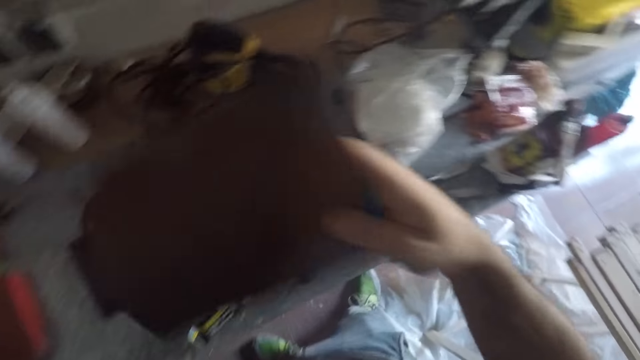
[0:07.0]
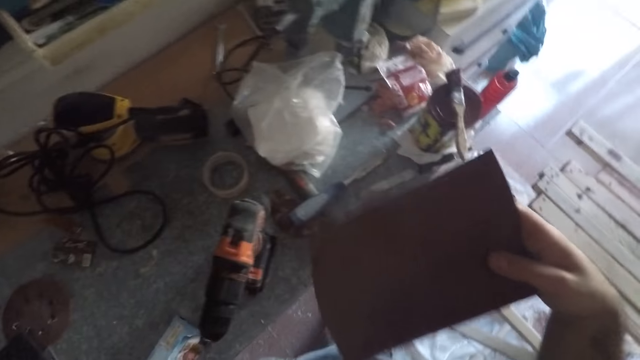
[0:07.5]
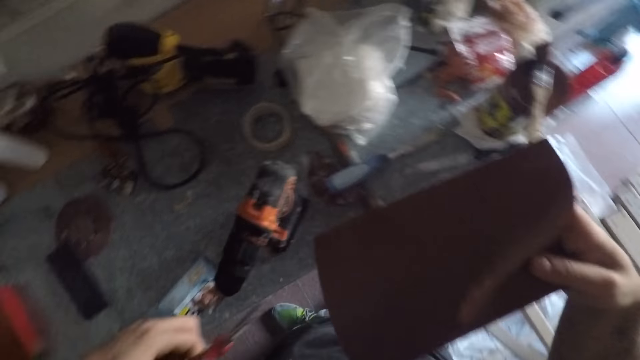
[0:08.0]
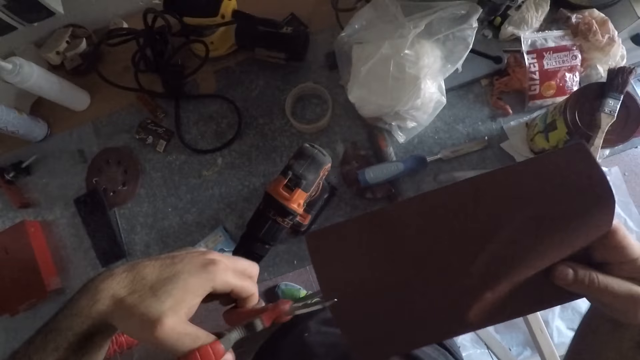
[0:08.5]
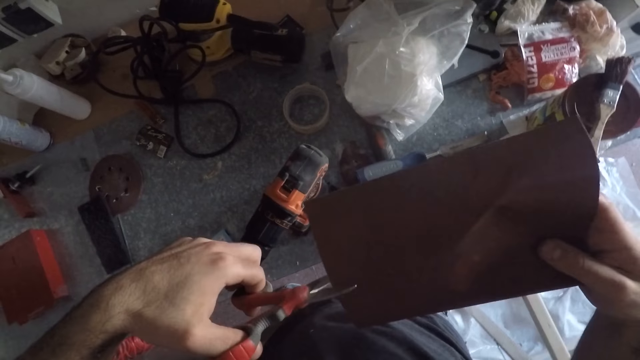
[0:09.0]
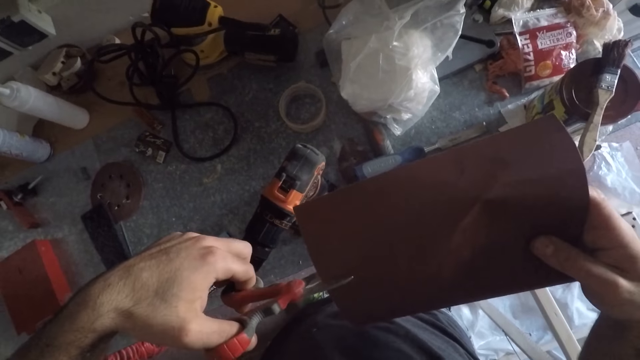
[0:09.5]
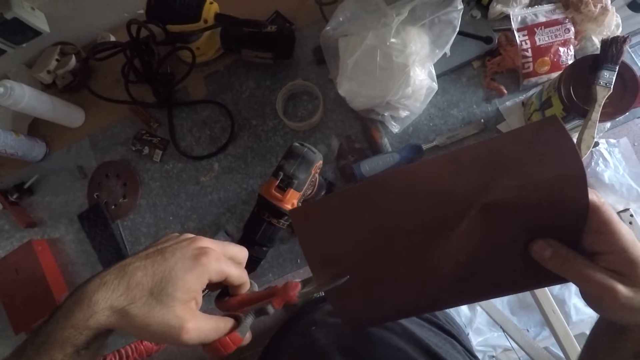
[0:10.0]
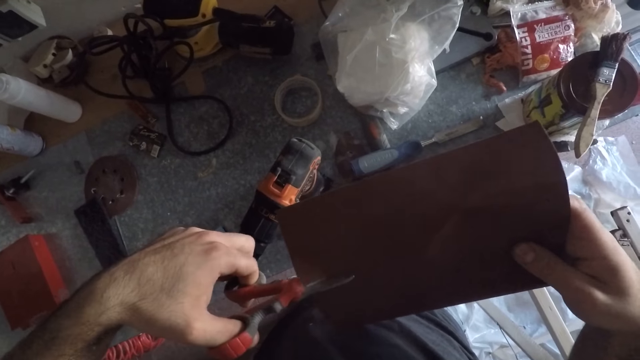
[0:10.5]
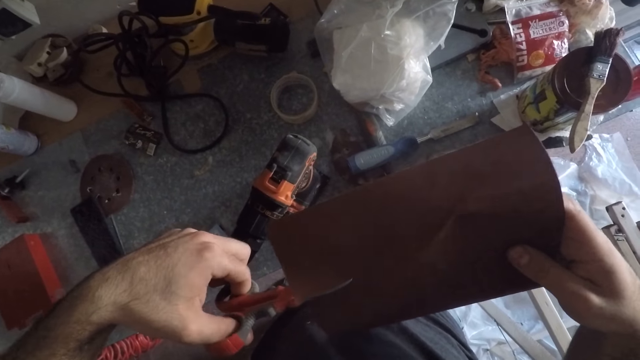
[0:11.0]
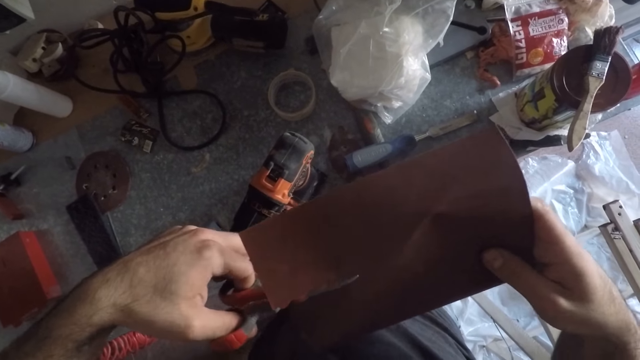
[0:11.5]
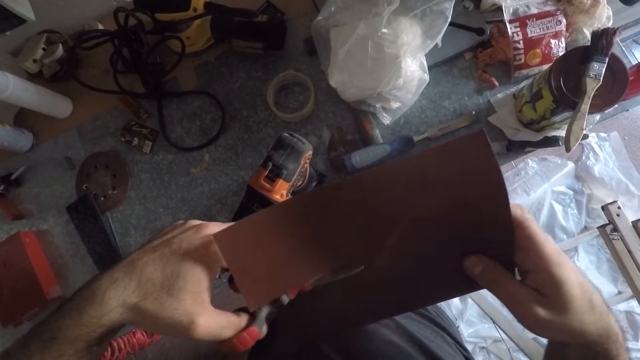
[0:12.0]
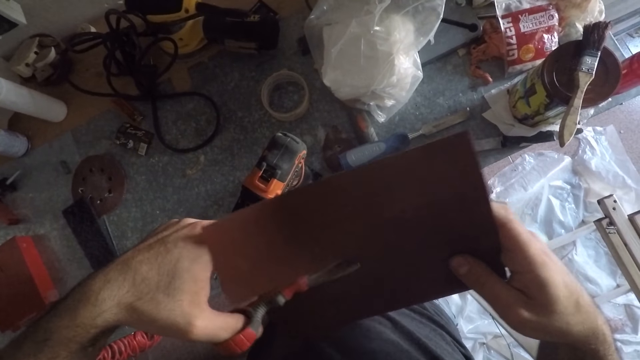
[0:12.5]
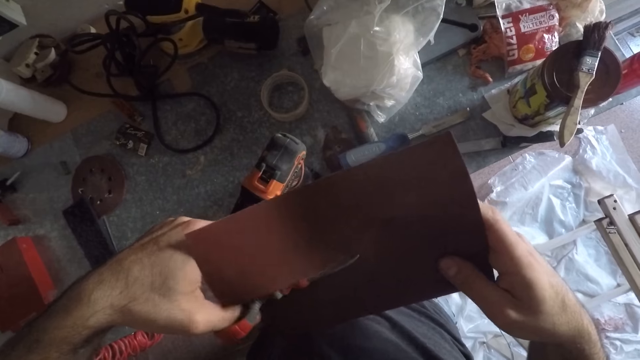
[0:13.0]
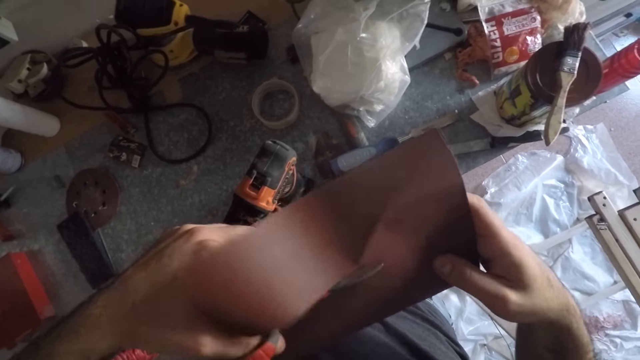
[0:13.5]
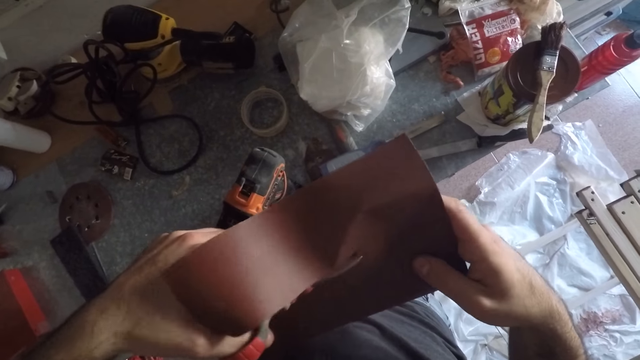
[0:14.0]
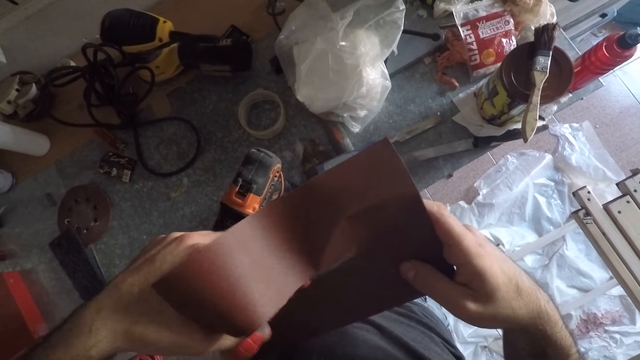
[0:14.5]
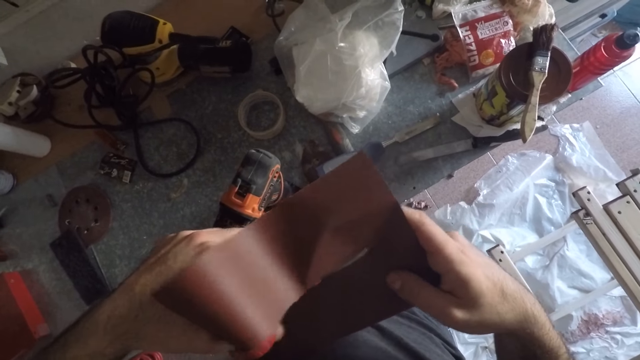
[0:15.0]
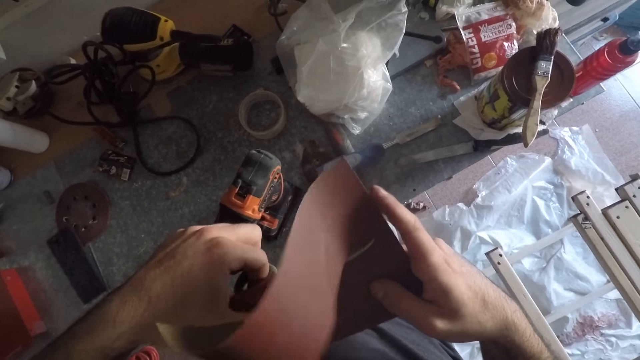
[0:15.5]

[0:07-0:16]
The camera wearer picks up a sandpaper. They cut the sandpaper with the scissors.

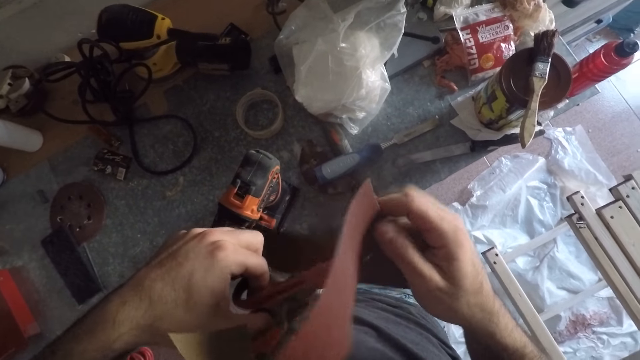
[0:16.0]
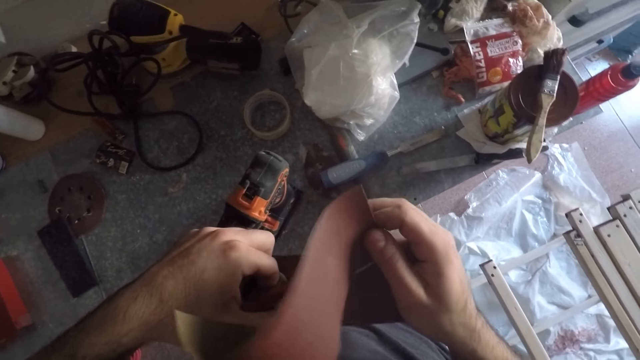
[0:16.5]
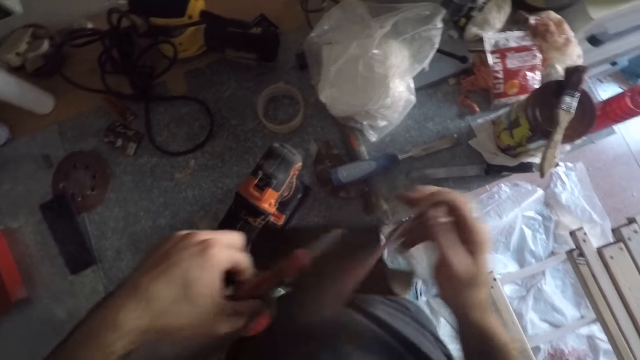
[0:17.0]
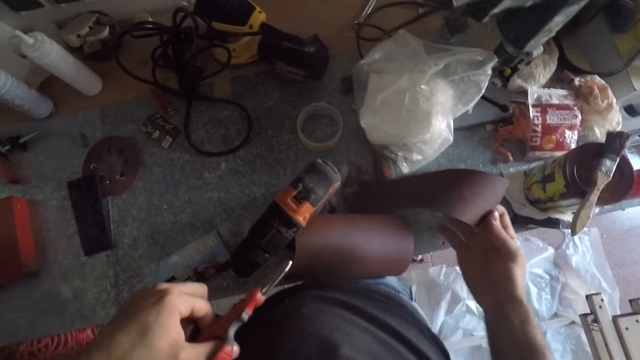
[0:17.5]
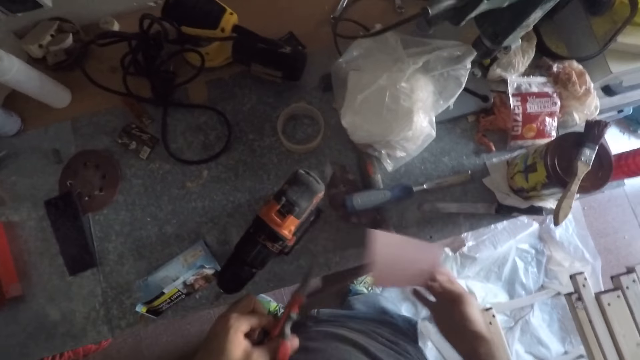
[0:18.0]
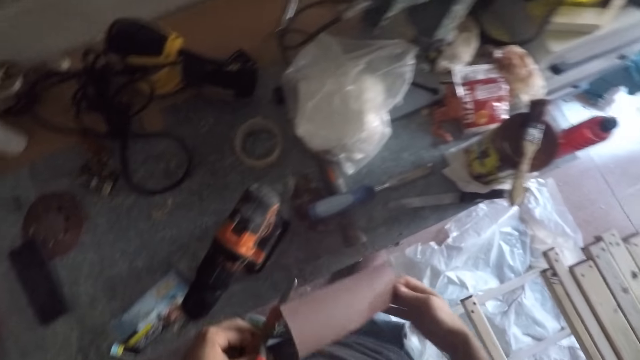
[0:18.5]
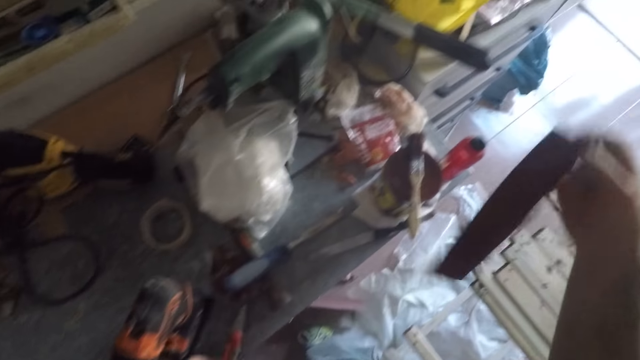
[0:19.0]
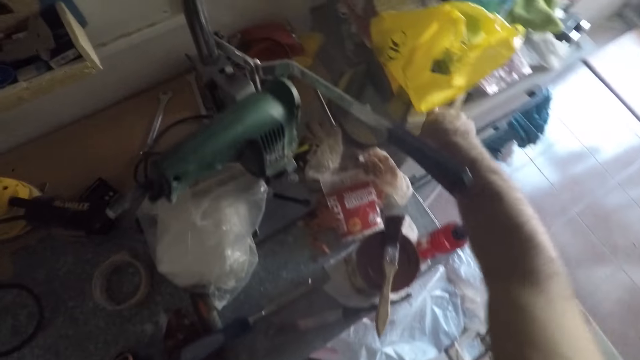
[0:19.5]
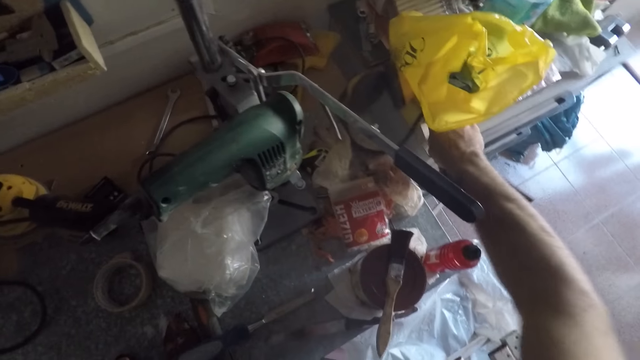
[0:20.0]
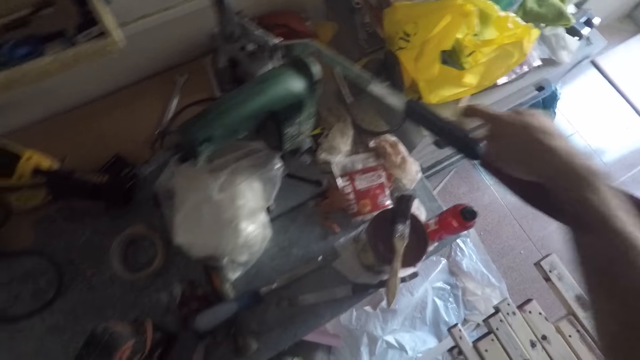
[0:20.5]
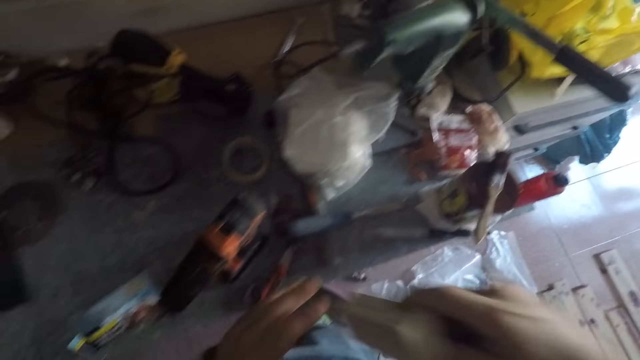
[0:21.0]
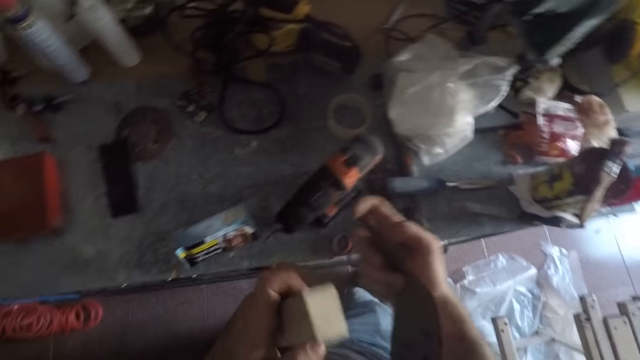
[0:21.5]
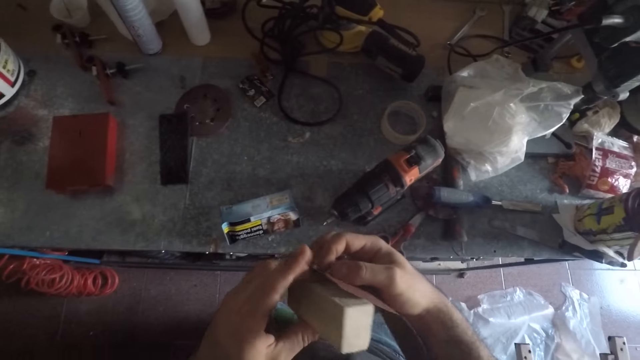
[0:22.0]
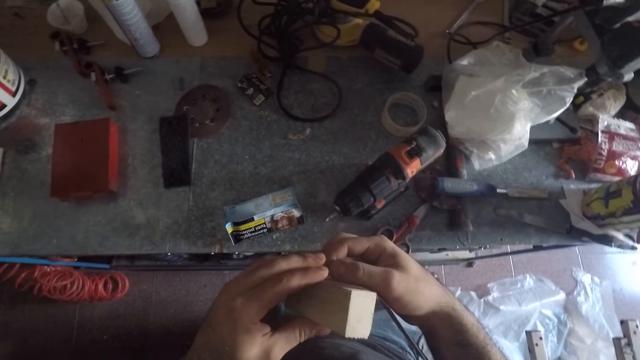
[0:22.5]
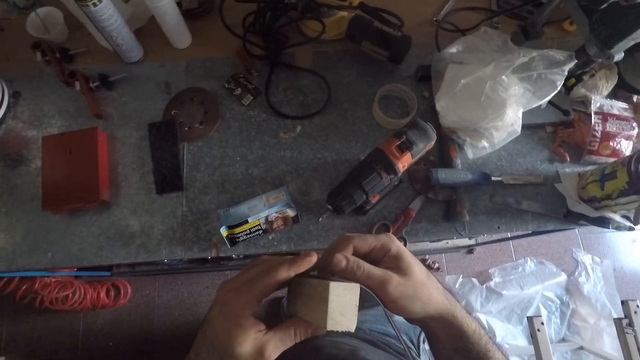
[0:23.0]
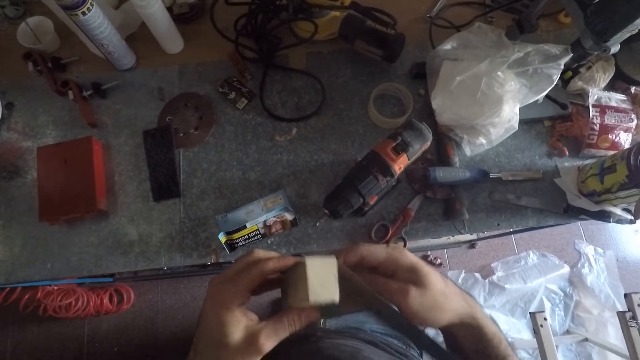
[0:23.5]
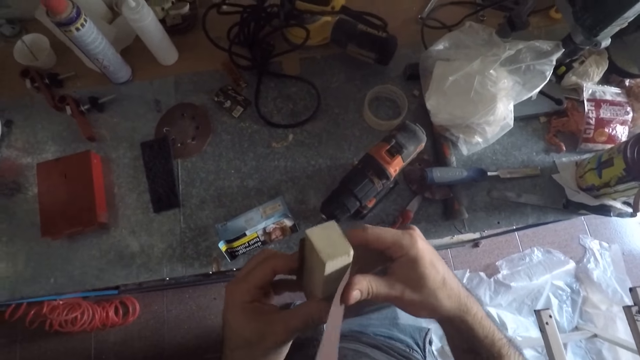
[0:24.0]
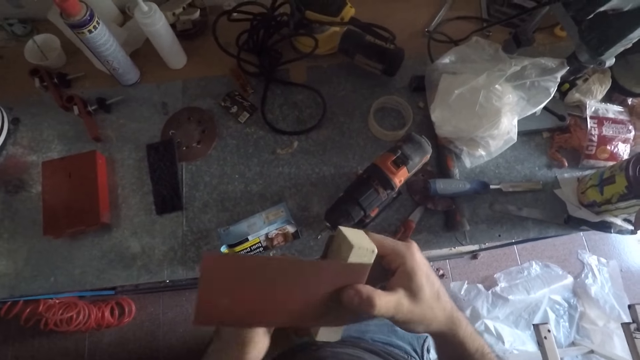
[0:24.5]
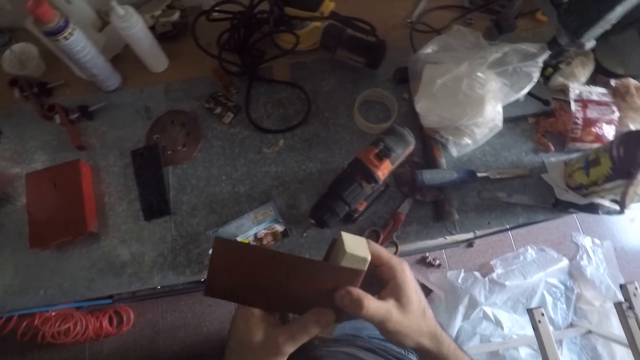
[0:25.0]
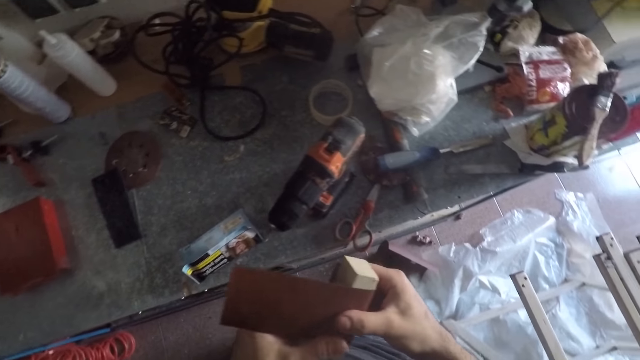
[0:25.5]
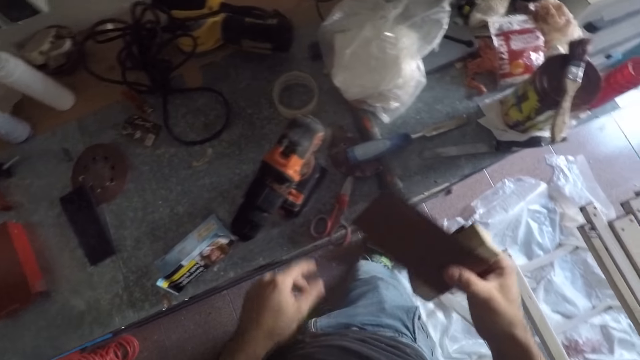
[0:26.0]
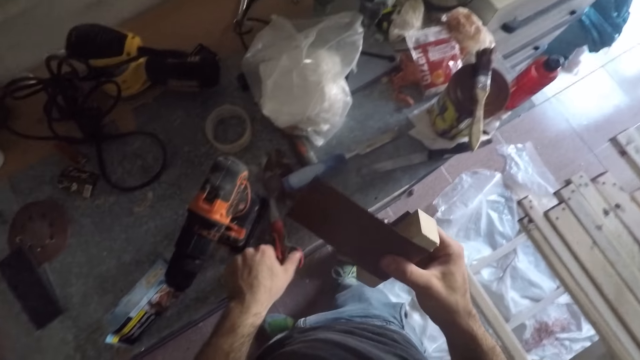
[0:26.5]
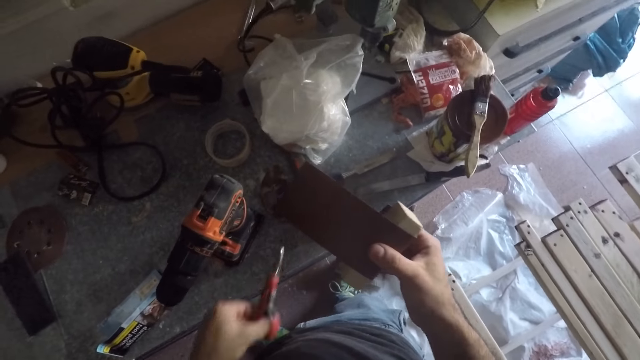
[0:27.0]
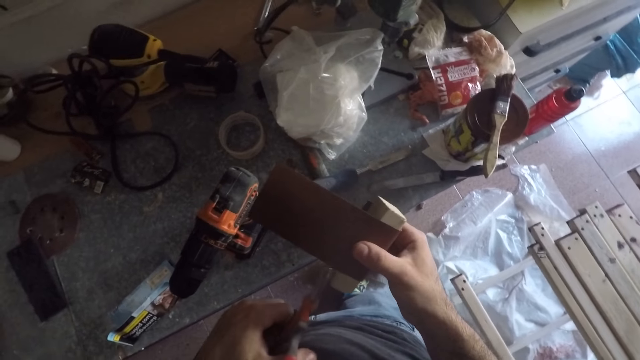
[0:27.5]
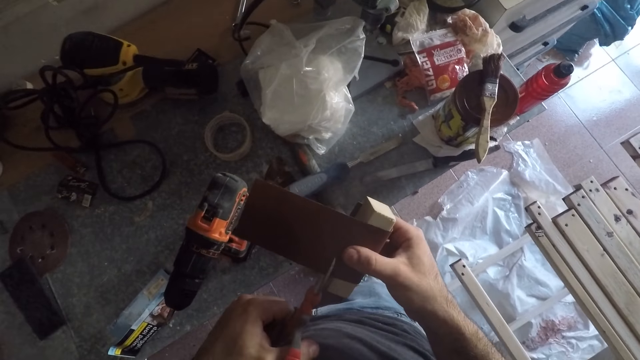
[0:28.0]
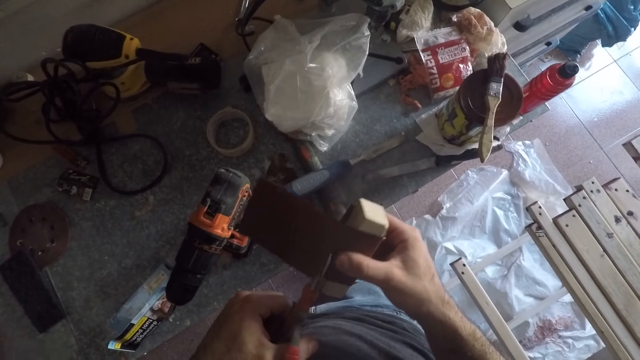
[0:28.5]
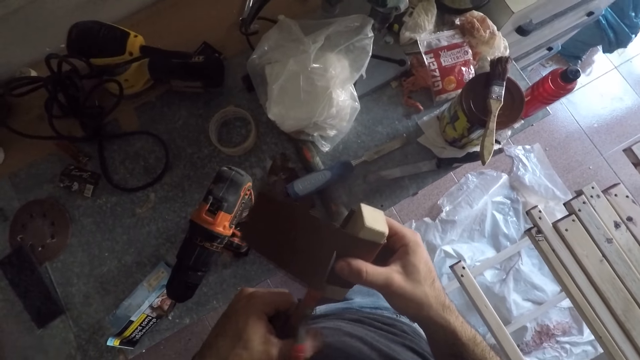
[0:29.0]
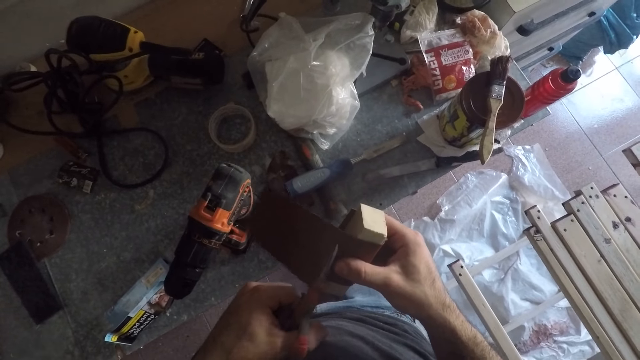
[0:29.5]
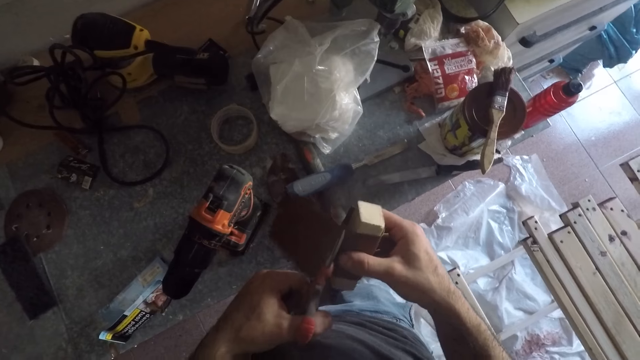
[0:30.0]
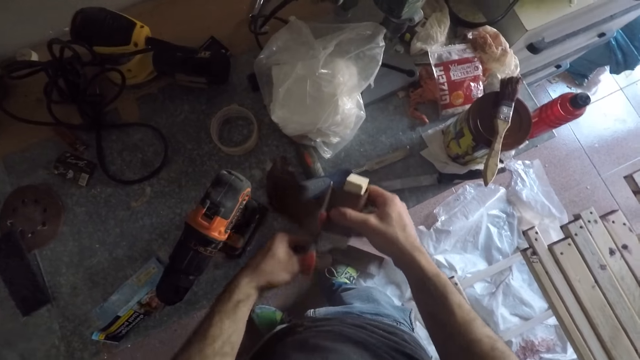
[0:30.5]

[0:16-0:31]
The camera wearer drops a piece of sandpaper. He drops the scissors on the table. He picks up a wooden block from another table with his right hand and moves the wooden block to his left hand. He wraps the sandpaper around the wooden block. He picks up the scissors from the table with his left hand and cuts the excess sandpaper with the scissors.
